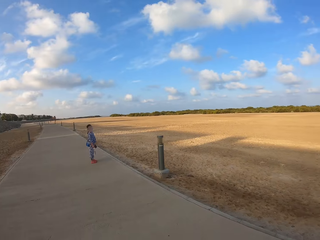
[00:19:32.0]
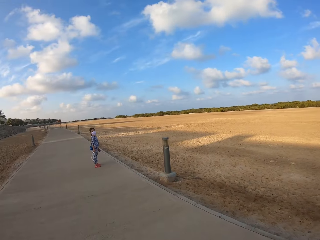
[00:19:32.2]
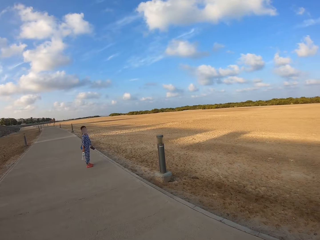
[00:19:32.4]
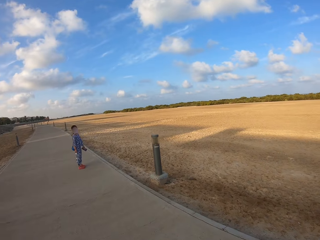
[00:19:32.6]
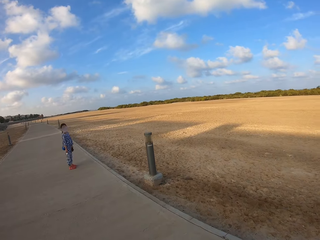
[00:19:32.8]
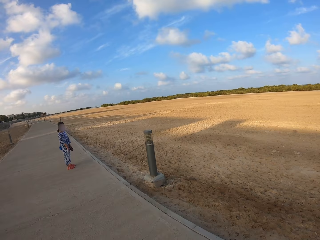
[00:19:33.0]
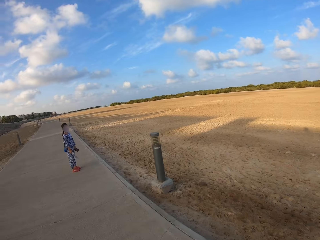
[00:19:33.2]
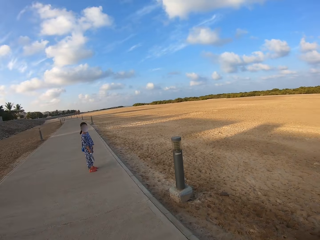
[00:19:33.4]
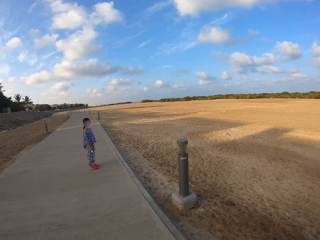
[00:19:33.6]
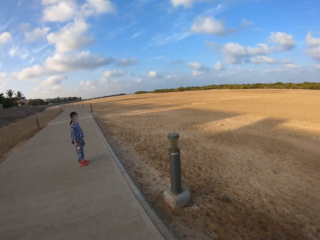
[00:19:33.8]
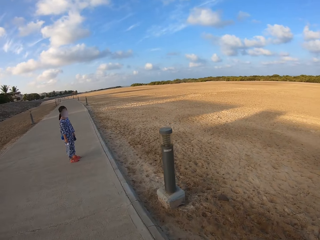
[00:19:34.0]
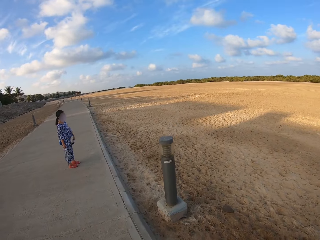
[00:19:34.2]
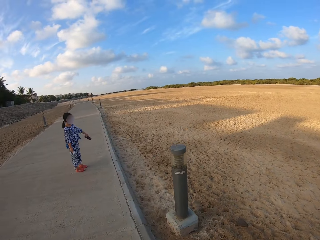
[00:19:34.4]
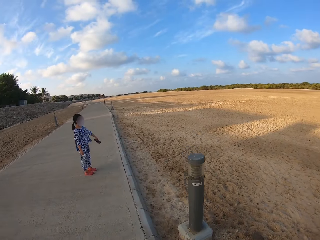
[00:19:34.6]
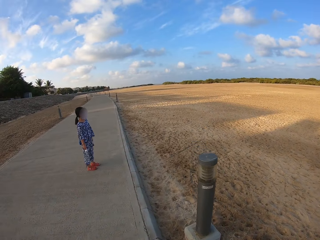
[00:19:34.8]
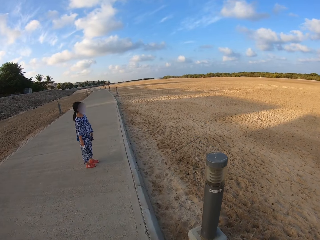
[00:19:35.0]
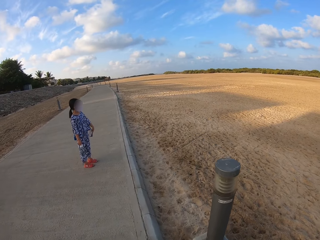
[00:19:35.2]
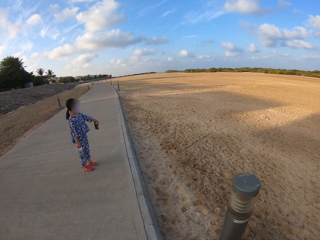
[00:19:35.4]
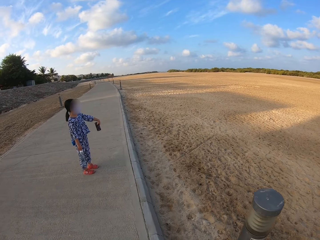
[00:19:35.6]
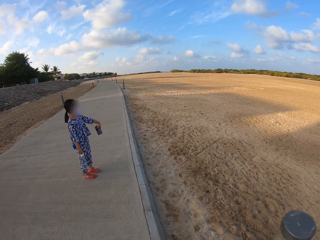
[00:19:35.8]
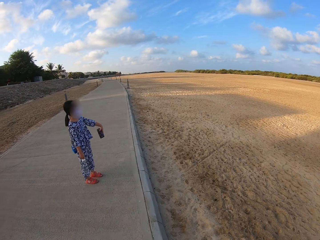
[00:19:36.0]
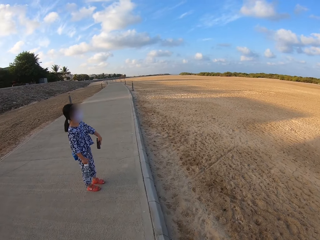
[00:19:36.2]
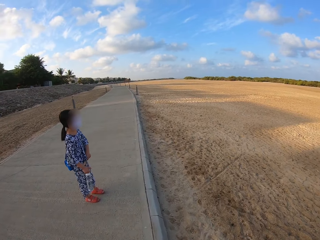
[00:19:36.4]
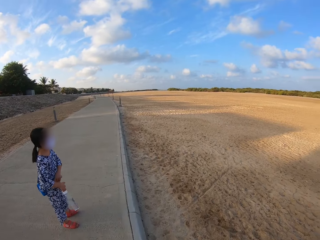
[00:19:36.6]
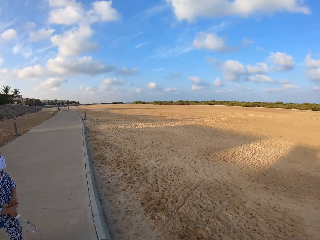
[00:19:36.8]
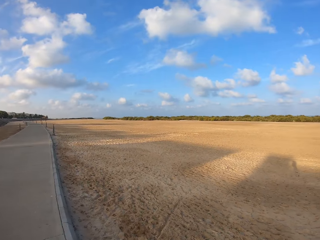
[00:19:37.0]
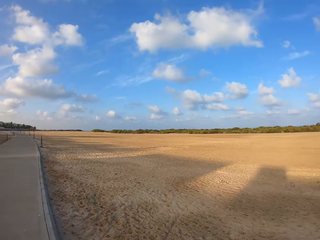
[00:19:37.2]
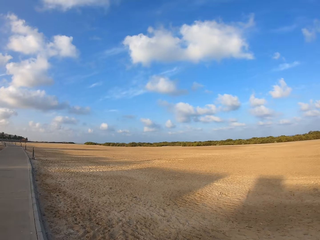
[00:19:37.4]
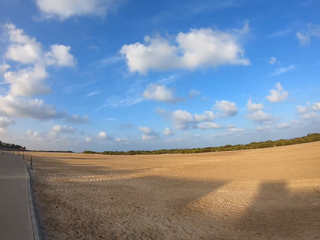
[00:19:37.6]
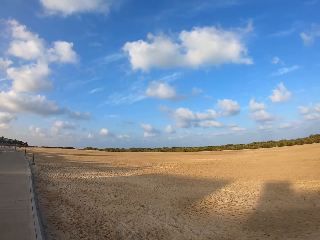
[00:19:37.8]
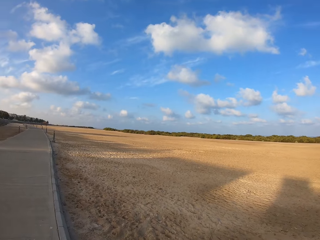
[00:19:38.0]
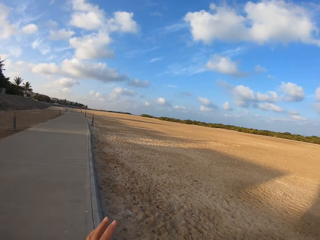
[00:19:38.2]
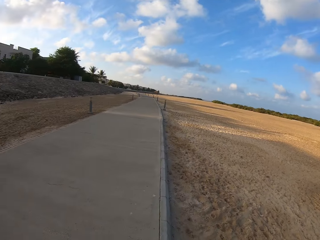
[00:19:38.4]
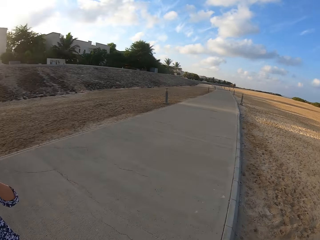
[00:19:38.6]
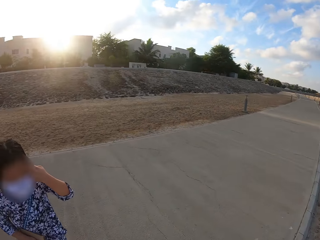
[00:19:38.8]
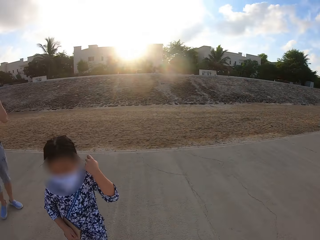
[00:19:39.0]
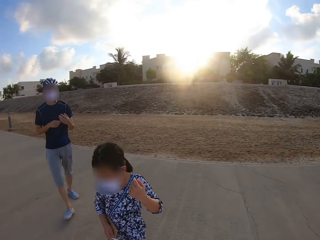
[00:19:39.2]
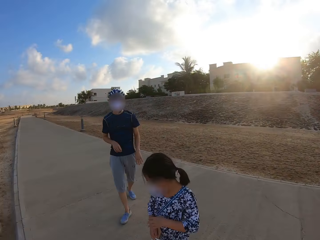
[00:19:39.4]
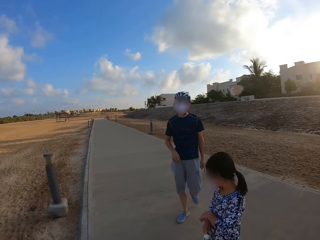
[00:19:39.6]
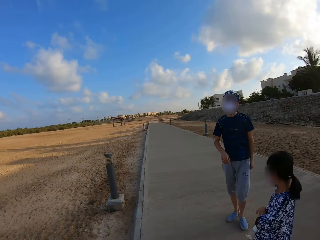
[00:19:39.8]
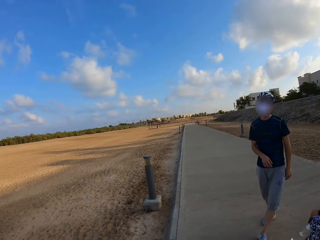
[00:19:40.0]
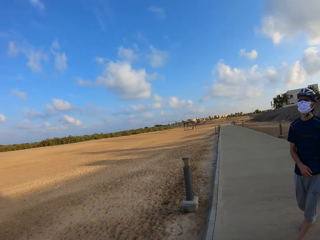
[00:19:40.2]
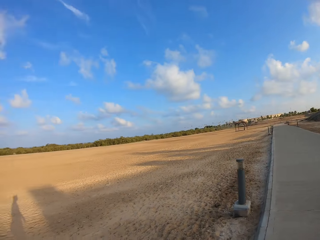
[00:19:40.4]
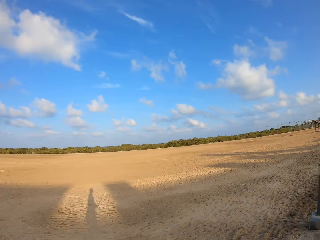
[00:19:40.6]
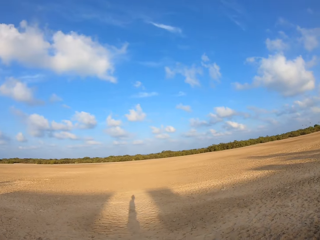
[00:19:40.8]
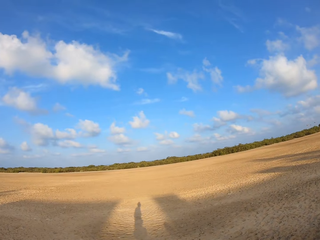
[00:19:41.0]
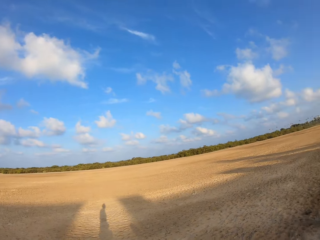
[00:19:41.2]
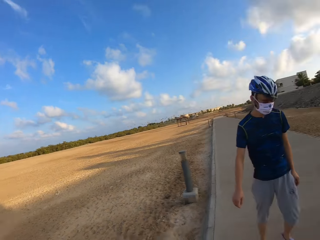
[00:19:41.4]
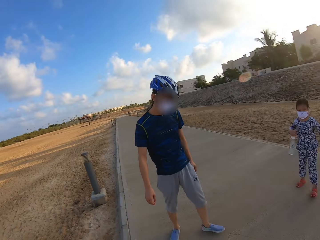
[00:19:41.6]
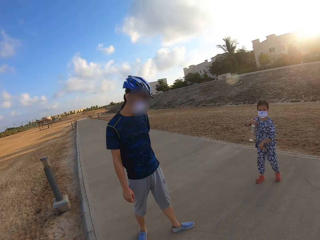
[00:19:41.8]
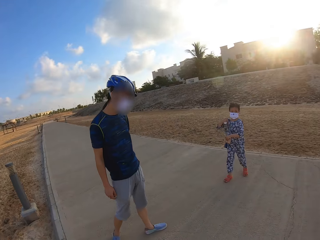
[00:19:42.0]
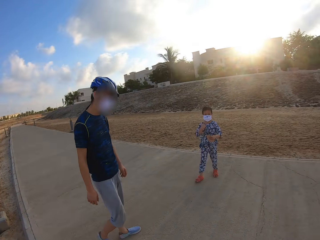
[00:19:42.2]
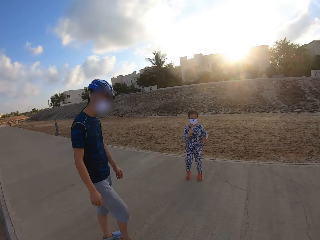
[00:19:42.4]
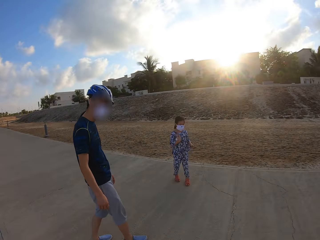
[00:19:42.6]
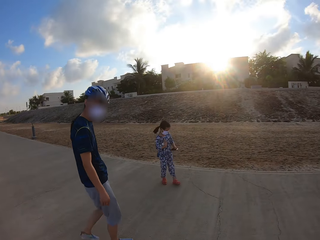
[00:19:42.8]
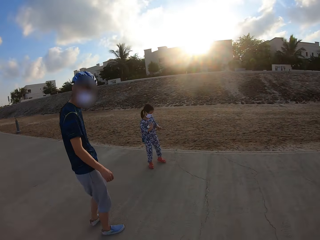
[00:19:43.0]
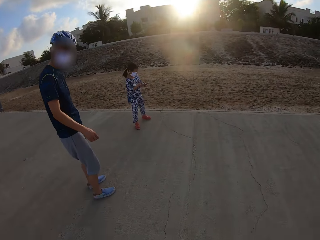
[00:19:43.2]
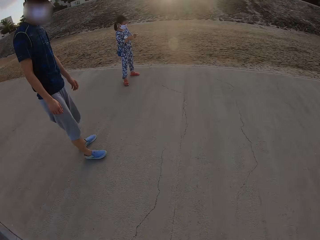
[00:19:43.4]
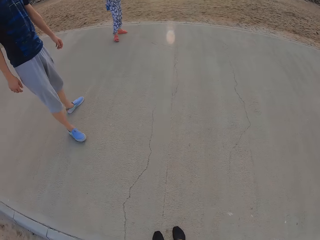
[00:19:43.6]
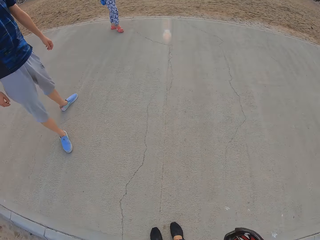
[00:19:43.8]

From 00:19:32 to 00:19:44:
The camera wearer walks on the sidewalk. They look around.

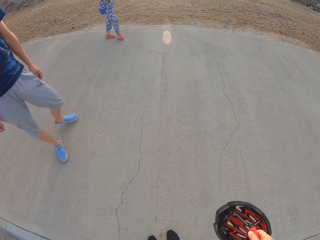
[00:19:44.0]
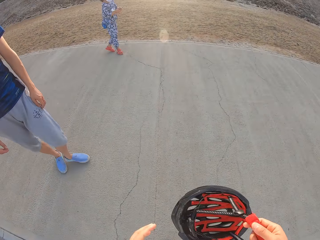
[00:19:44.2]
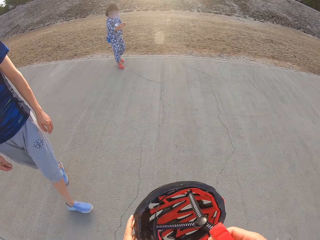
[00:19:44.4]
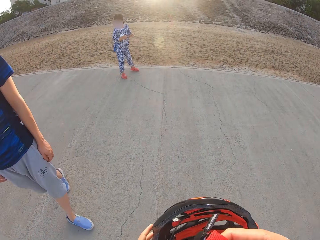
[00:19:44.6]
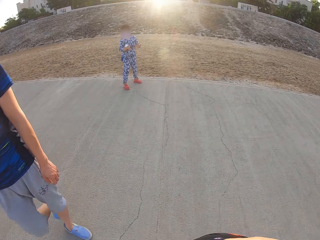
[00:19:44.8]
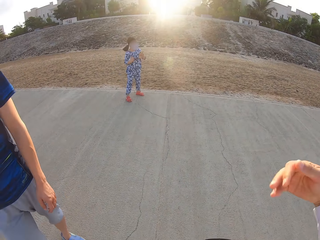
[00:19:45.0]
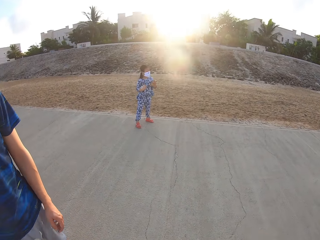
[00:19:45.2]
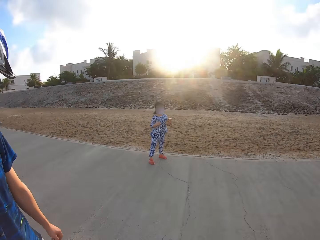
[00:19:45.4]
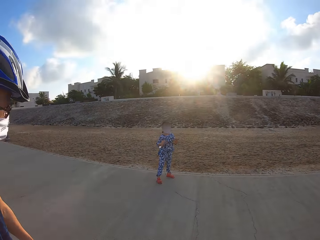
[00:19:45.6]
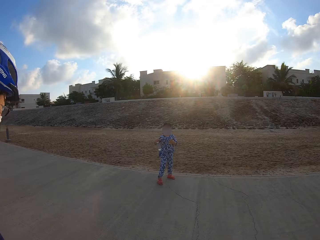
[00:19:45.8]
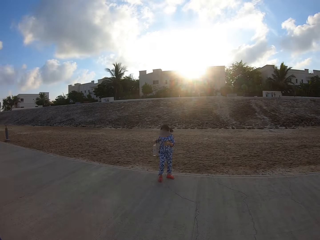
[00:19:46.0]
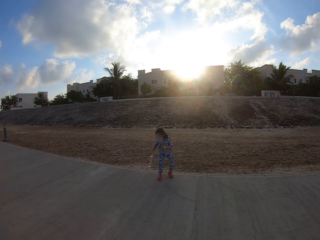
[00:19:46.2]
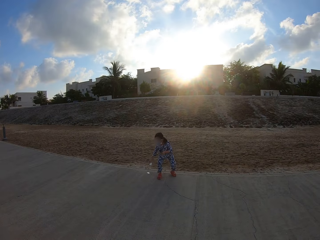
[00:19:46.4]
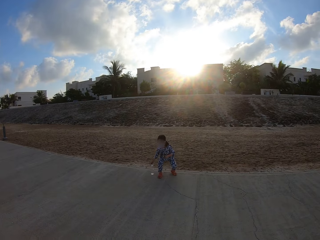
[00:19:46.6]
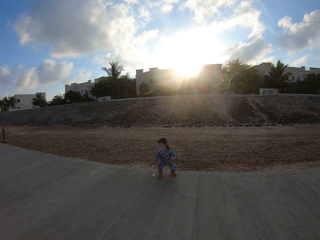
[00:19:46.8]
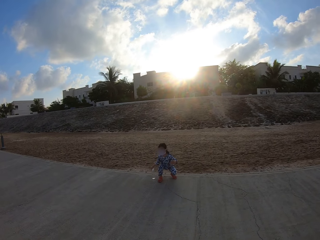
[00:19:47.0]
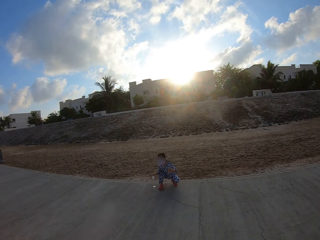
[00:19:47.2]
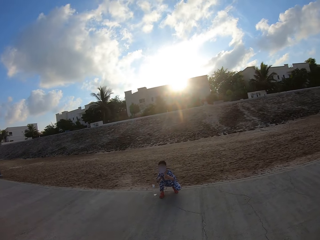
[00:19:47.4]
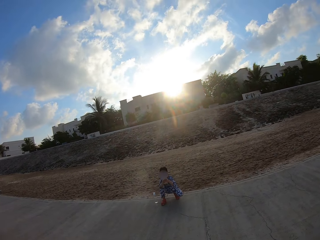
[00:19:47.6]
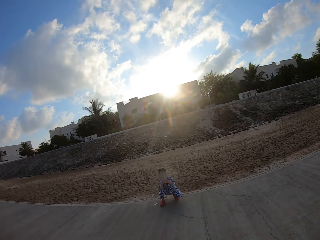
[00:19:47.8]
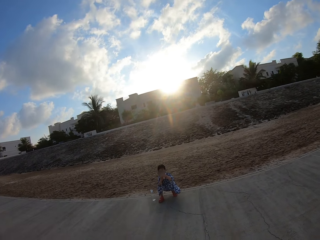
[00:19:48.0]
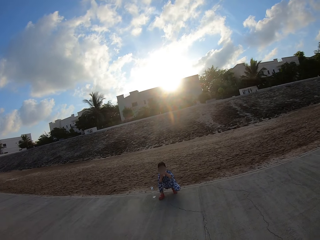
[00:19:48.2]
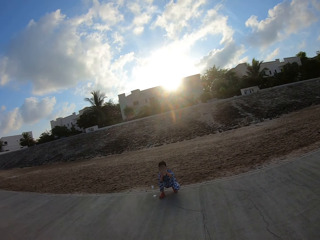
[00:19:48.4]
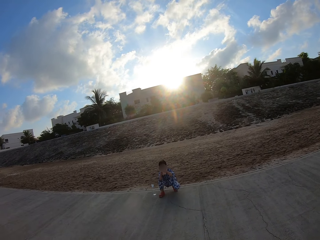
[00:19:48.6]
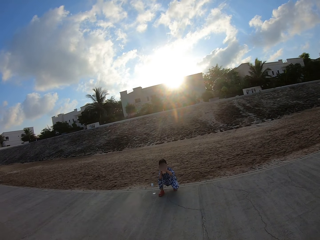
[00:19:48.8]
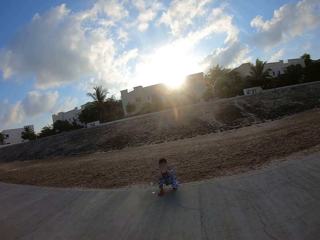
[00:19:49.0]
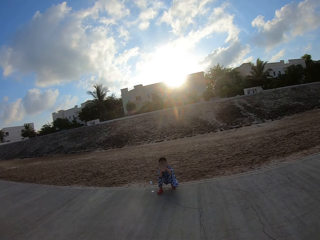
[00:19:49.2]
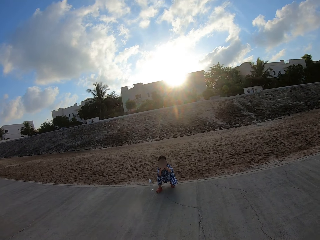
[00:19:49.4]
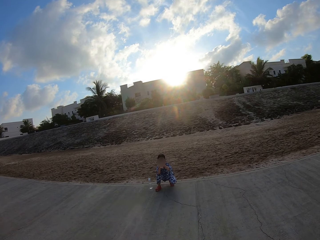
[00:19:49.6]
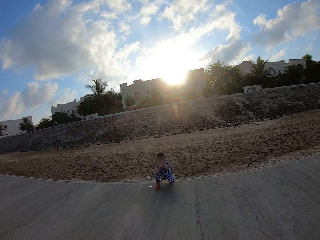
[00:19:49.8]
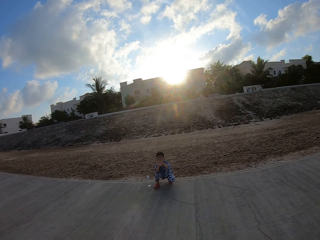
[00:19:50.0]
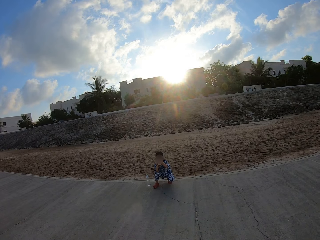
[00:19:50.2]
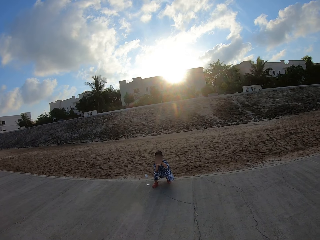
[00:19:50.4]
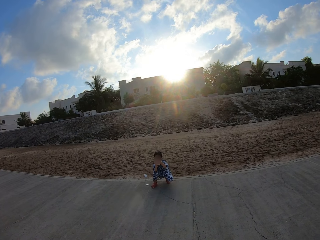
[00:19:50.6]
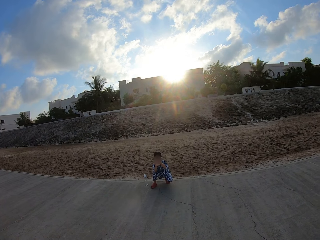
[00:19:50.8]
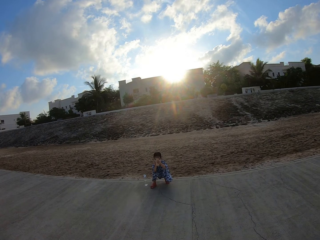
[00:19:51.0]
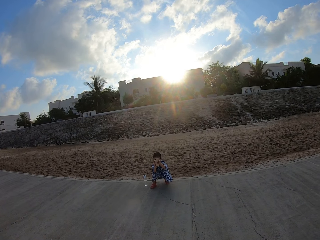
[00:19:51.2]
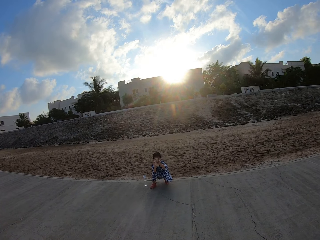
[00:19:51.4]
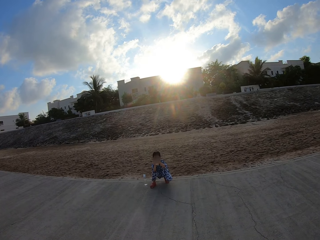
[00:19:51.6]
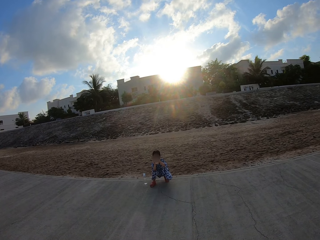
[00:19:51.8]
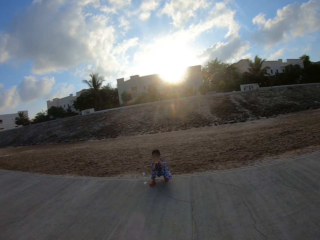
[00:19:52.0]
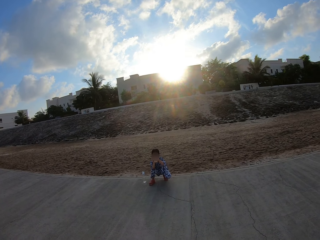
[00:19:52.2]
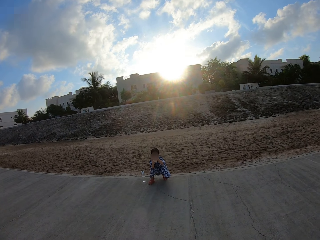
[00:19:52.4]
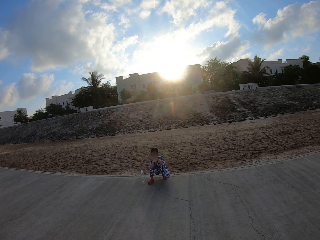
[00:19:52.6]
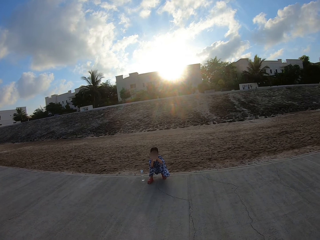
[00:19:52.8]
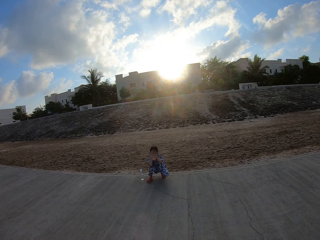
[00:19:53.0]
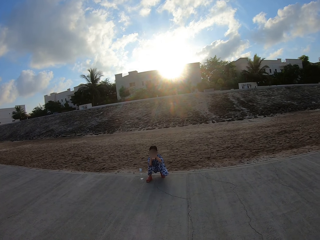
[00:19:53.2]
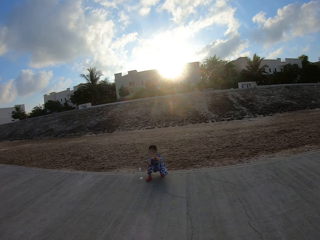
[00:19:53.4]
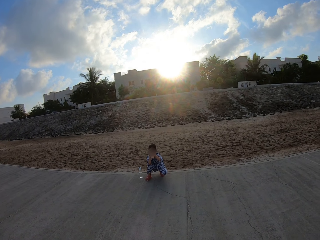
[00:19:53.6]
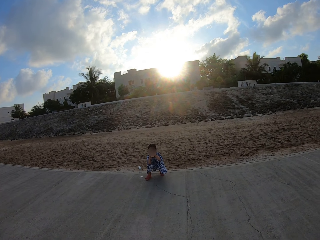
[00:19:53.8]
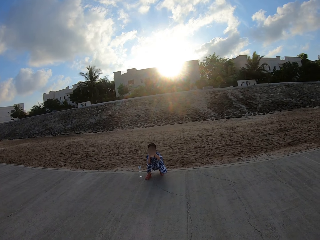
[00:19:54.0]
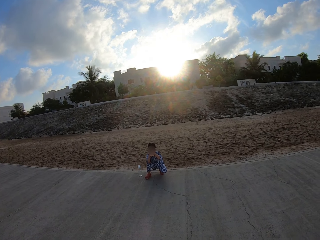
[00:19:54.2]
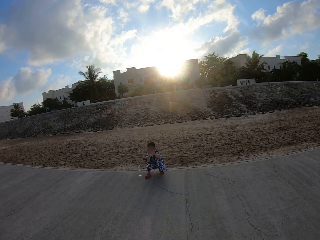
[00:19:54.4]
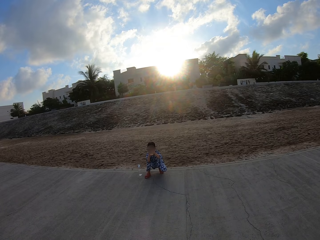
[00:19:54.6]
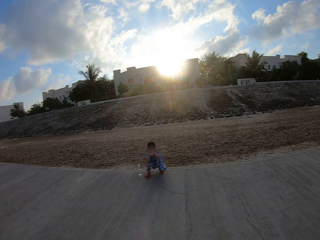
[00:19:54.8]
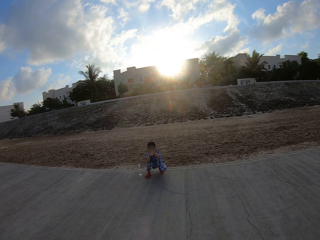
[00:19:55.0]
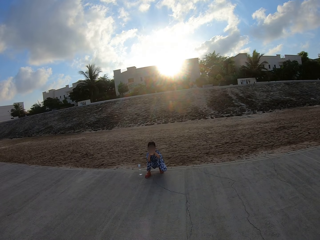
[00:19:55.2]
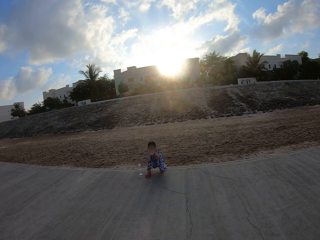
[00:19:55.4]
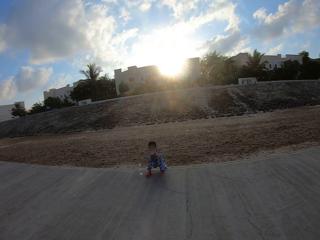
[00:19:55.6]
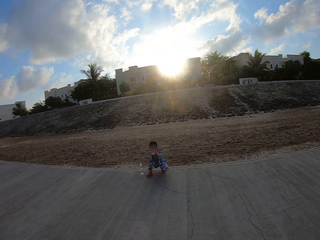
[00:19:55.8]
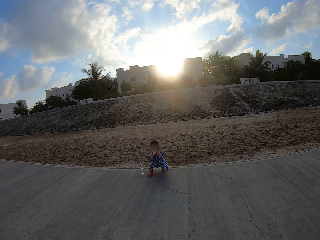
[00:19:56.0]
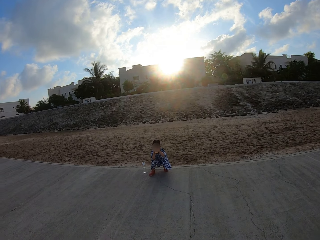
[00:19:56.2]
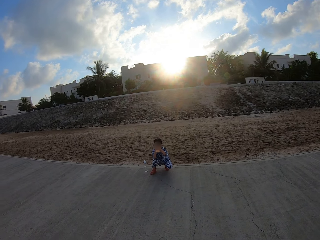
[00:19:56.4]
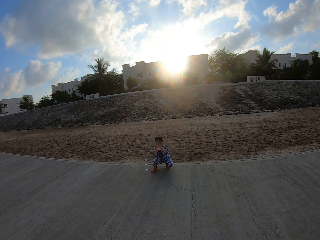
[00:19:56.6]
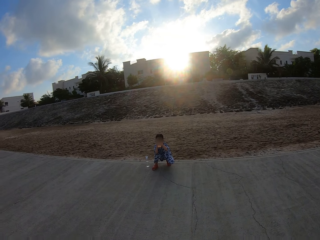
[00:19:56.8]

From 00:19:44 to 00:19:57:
The girl puts the water bottle on the sidewalk. The girl squats down and points the camera at the camera wearer and the person. The camera wearer poses for a photo. They stare at the girl. The person poses for a photo.
